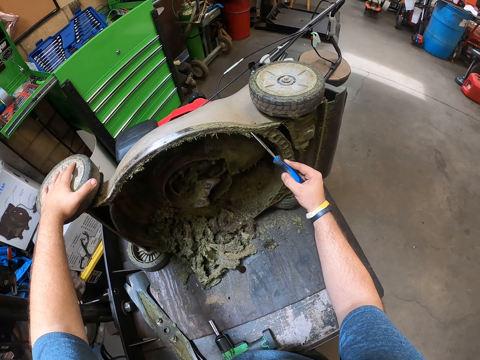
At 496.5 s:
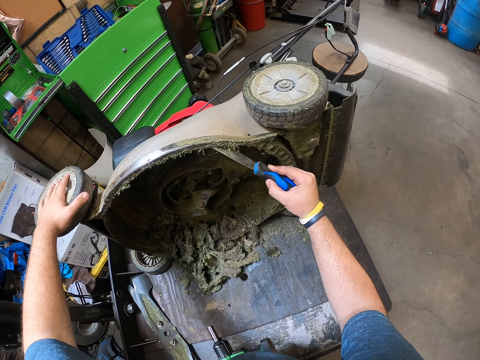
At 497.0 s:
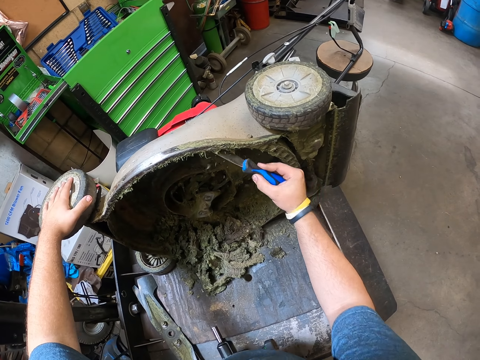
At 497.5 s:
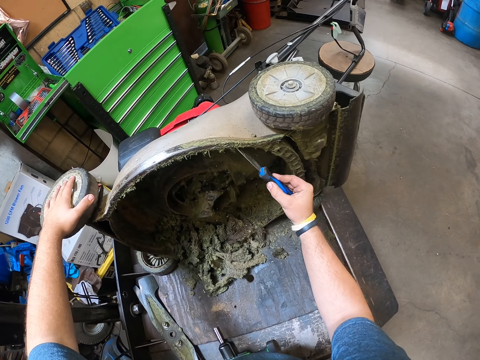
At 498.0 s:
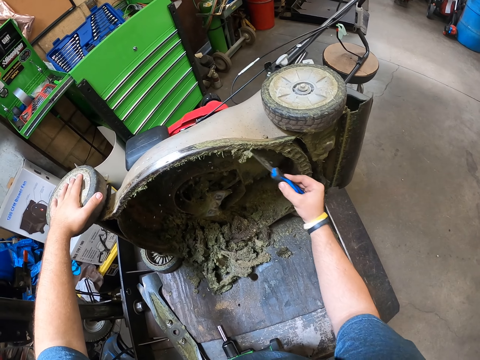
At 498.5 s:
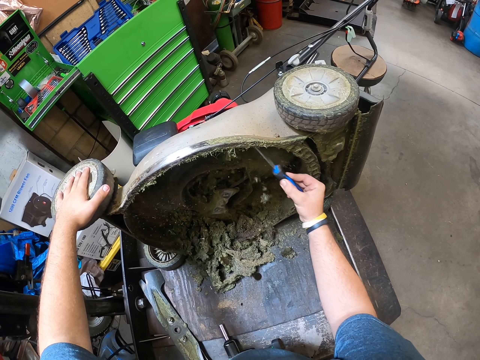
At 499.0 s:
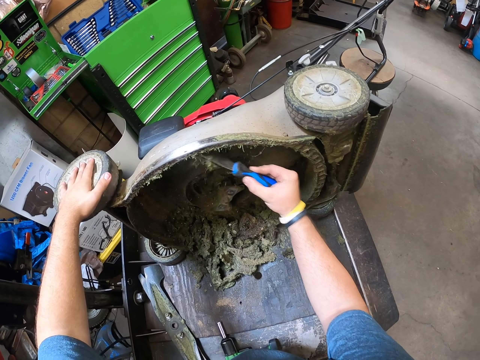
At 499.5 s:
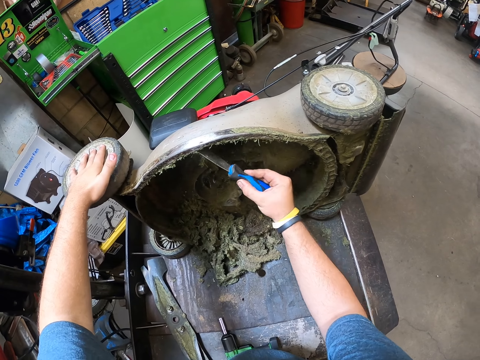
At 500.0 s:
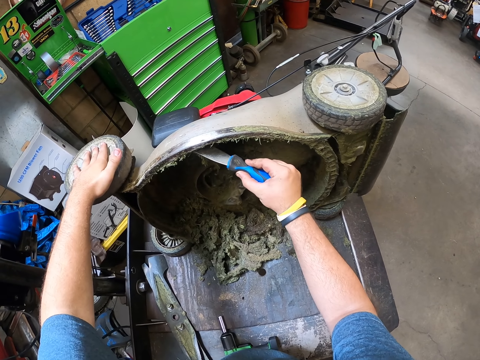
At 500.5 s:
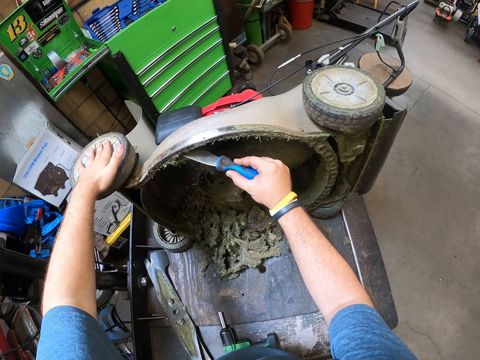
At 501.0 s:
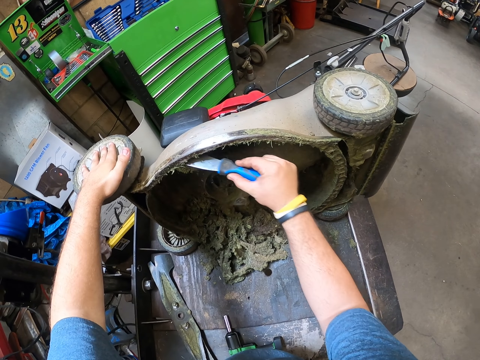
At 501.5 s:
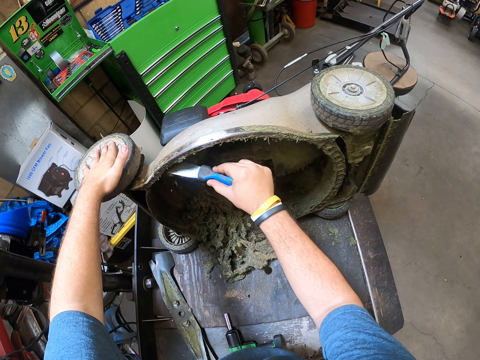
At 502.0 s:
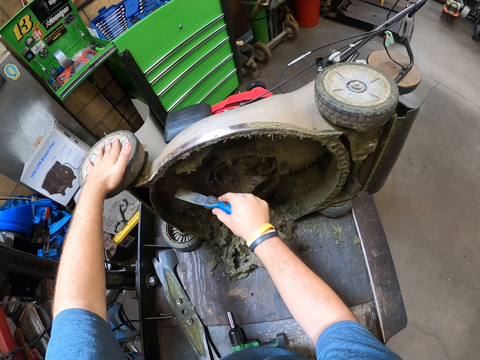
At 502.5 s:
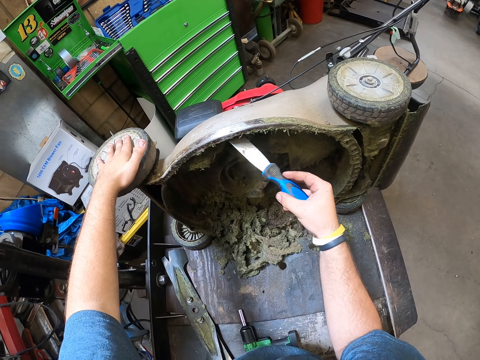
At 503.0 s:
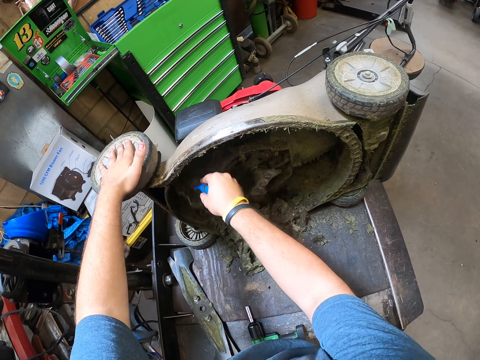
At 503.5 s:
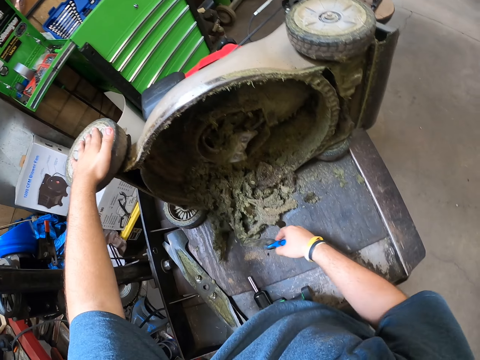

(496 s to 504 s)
The camera wearer removes the dirty grass.

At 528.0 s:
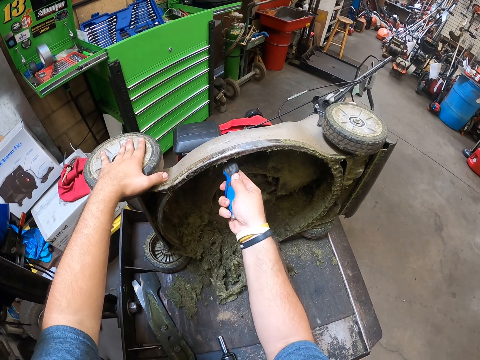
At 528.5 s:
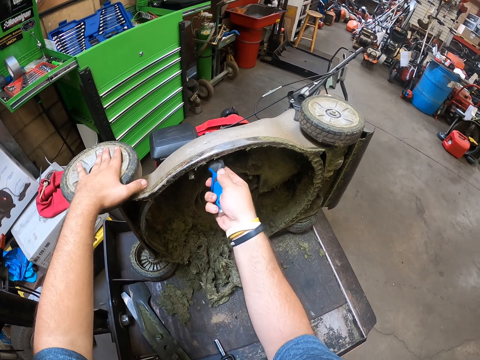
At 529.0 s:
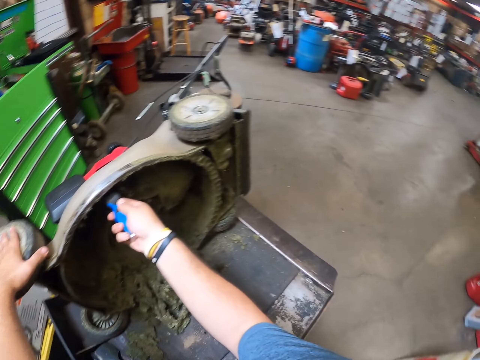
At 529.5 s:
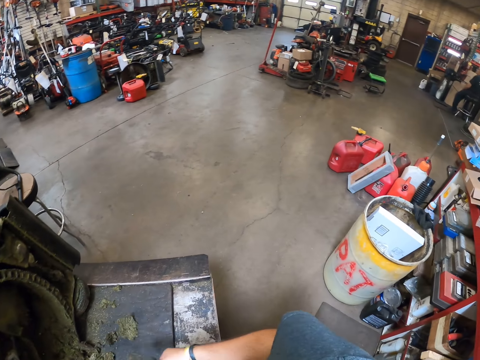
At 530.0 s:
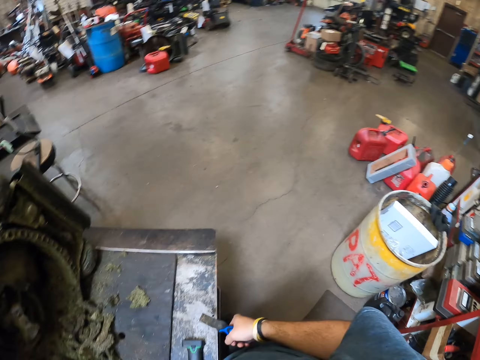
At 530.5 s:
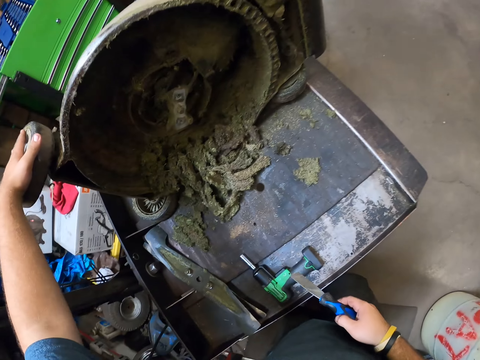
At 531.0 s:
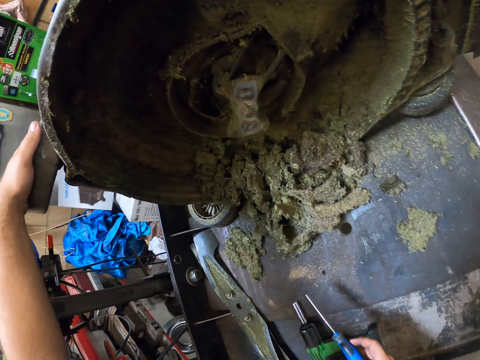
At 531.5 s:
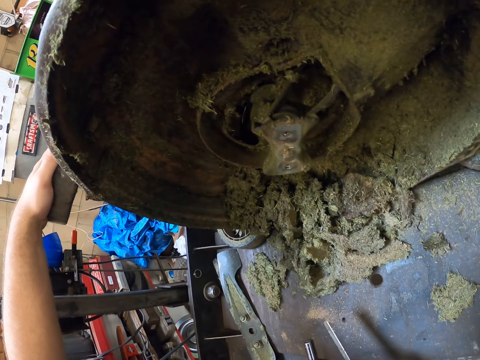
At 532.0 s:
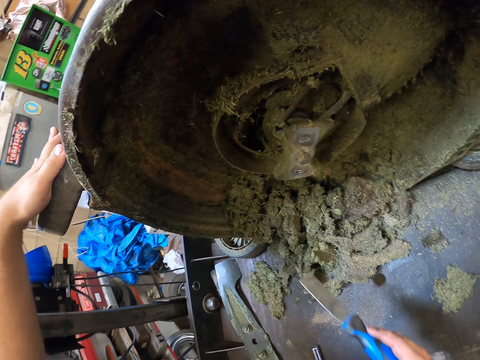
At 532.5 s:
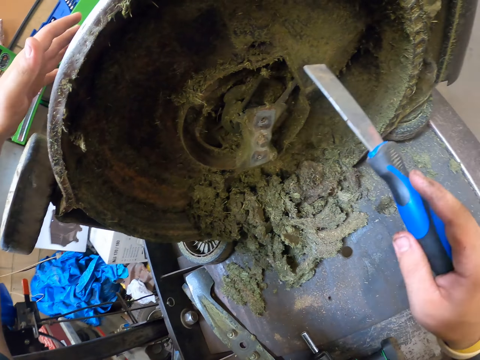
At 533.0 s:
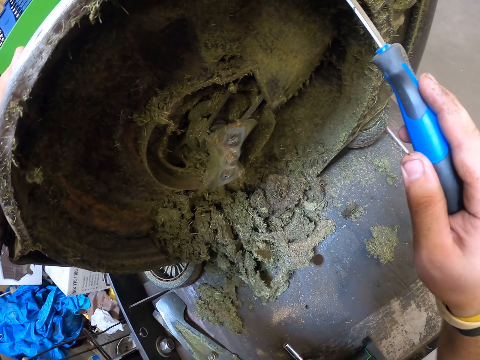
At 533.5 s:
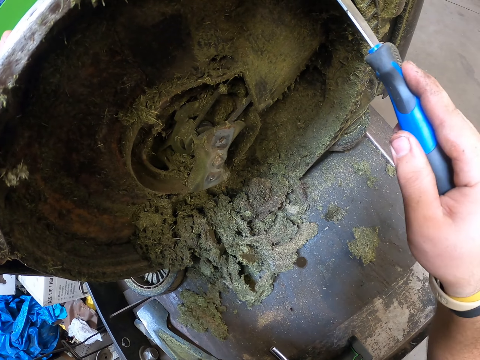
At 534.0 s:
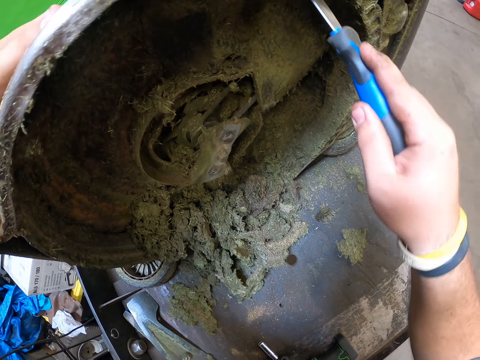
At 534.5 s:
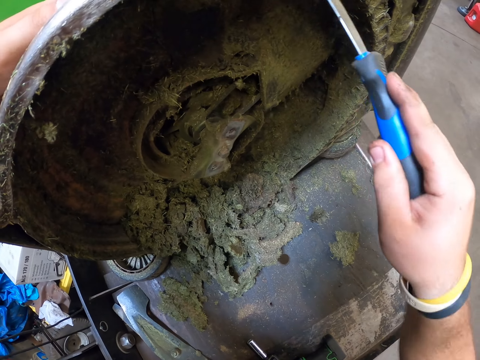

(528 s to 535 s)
The camera wearer looks around the garage.

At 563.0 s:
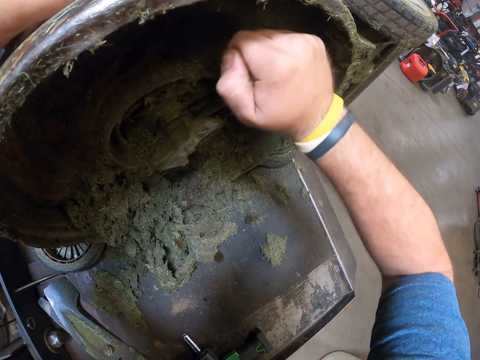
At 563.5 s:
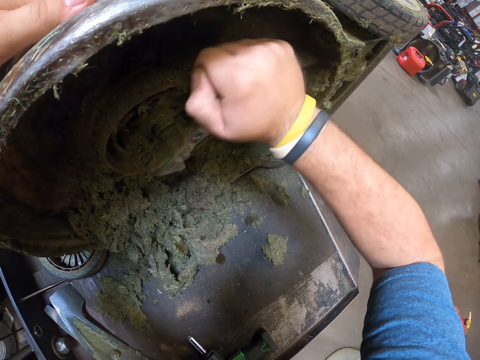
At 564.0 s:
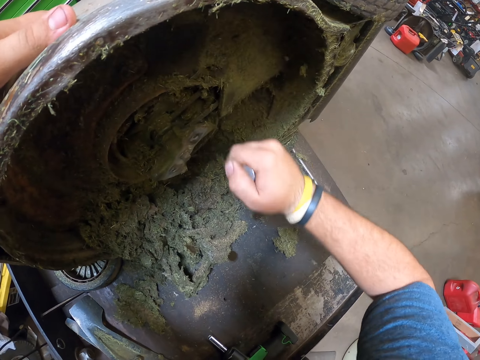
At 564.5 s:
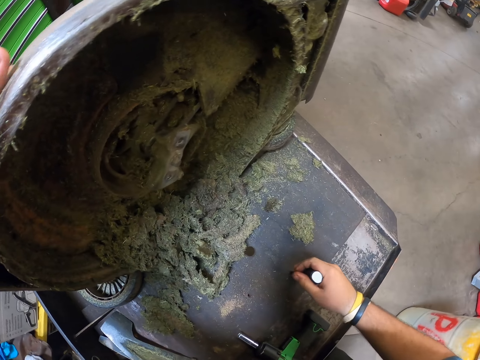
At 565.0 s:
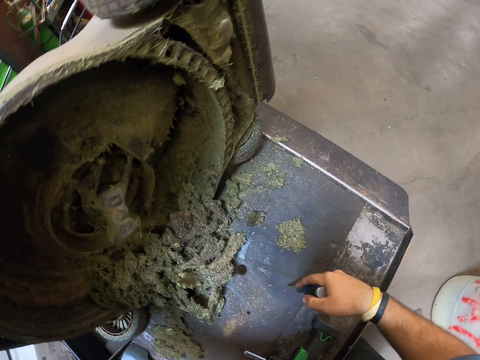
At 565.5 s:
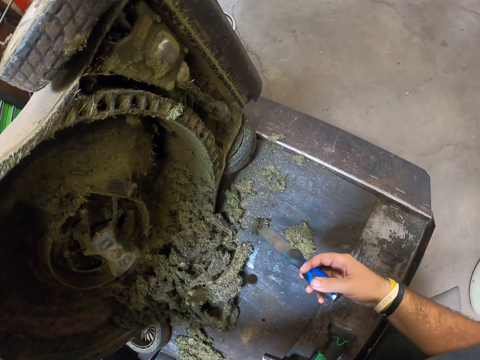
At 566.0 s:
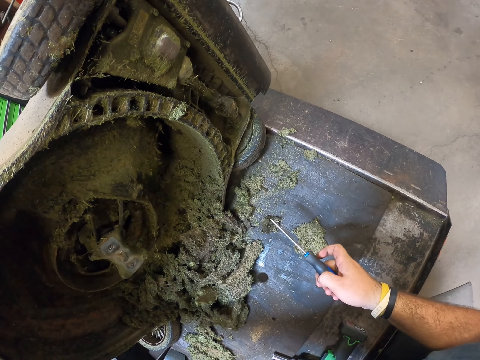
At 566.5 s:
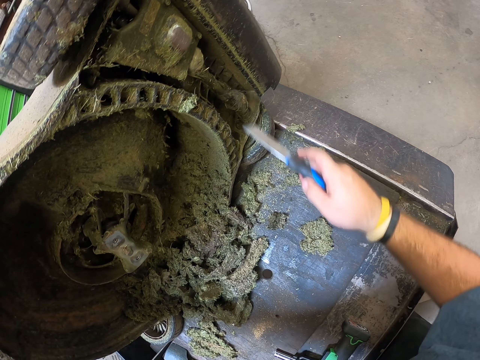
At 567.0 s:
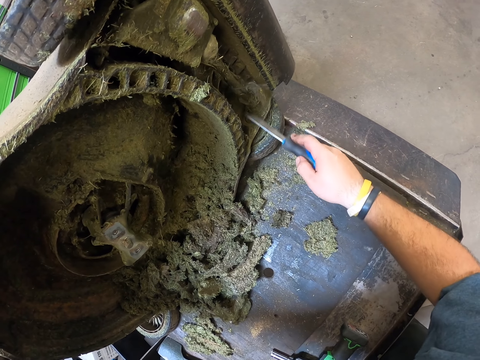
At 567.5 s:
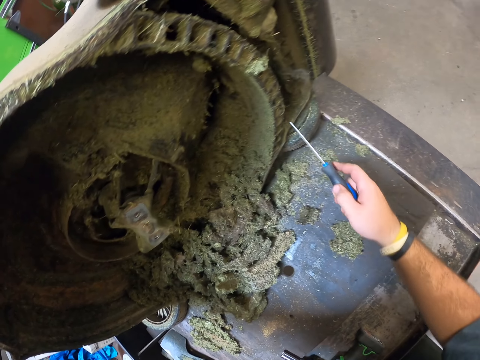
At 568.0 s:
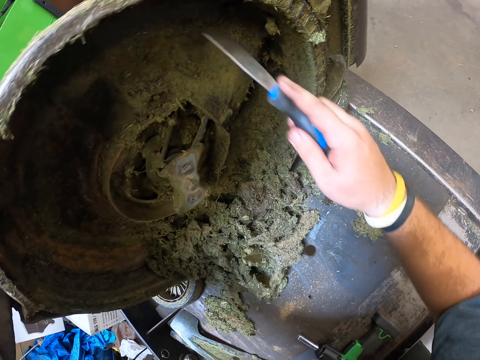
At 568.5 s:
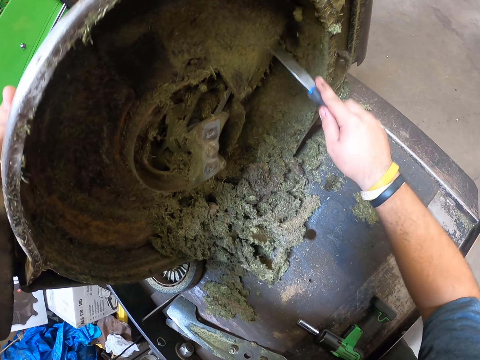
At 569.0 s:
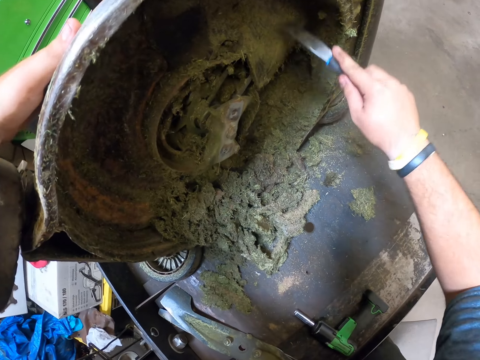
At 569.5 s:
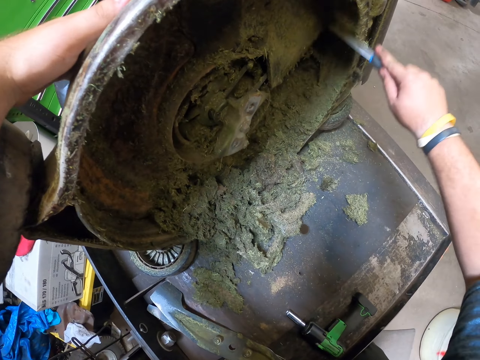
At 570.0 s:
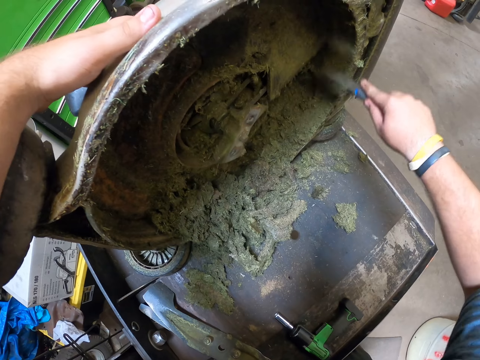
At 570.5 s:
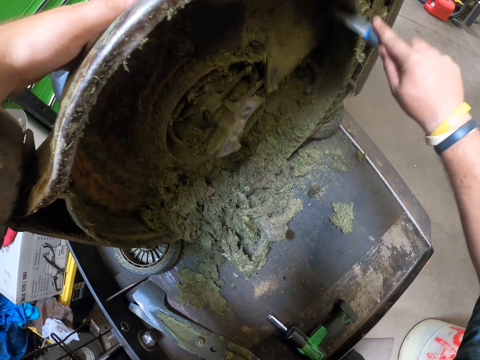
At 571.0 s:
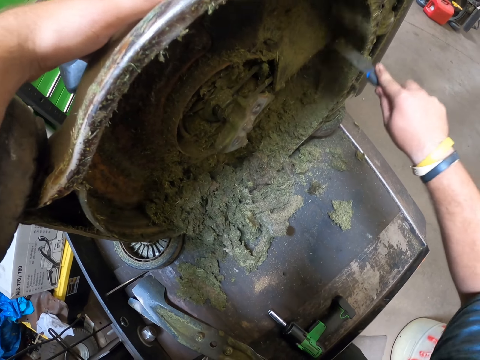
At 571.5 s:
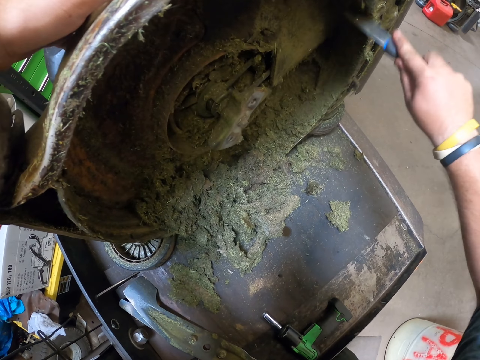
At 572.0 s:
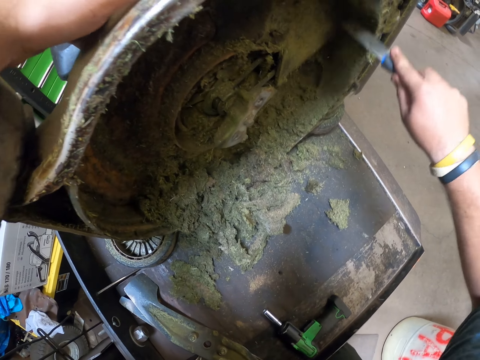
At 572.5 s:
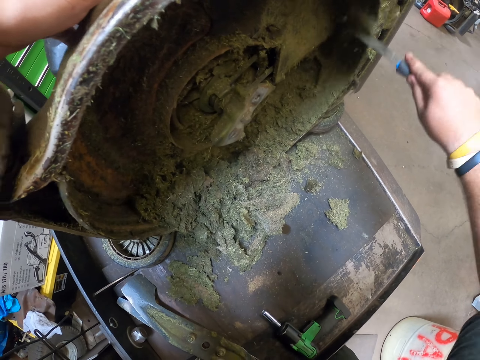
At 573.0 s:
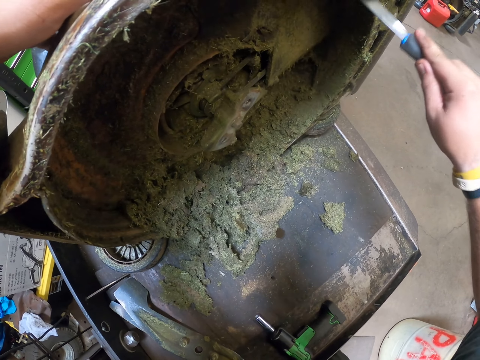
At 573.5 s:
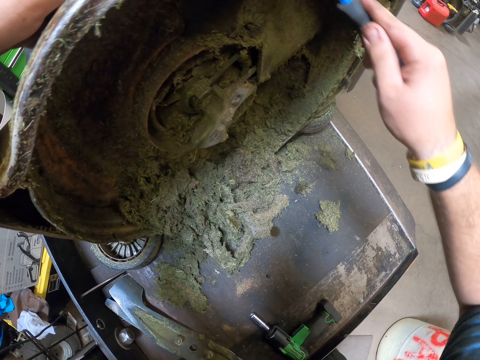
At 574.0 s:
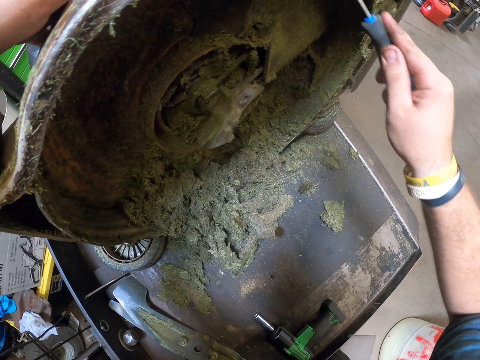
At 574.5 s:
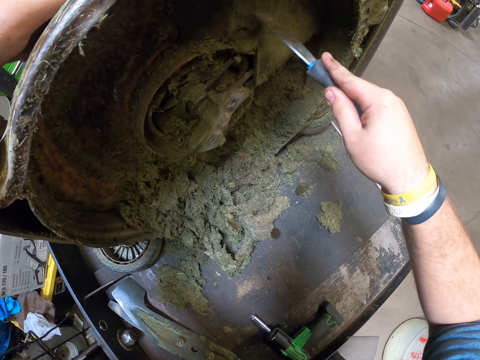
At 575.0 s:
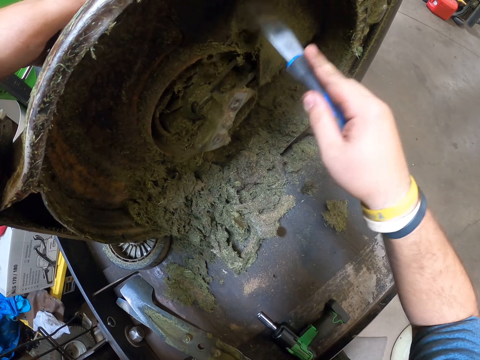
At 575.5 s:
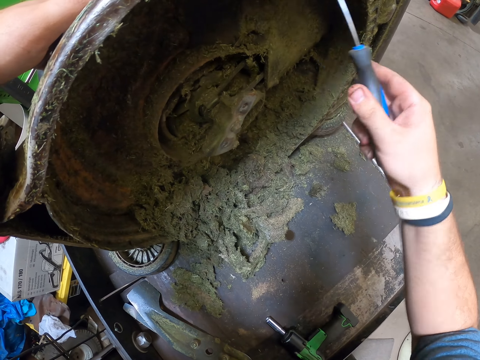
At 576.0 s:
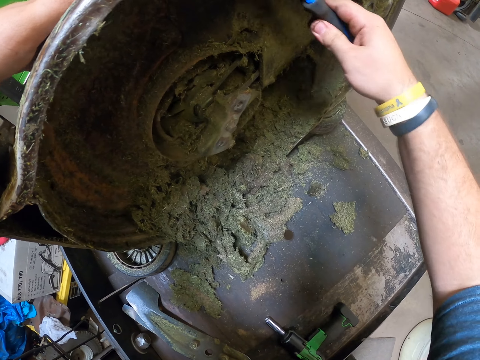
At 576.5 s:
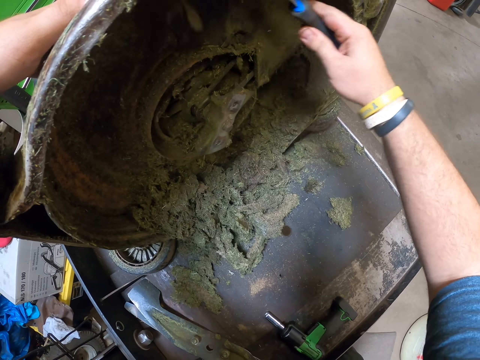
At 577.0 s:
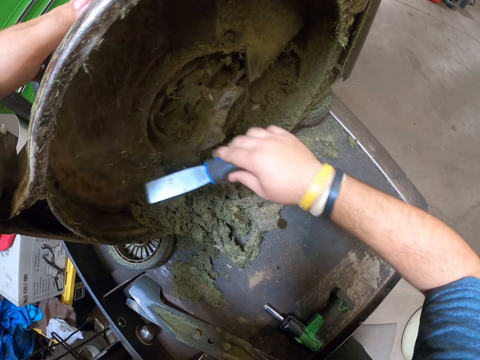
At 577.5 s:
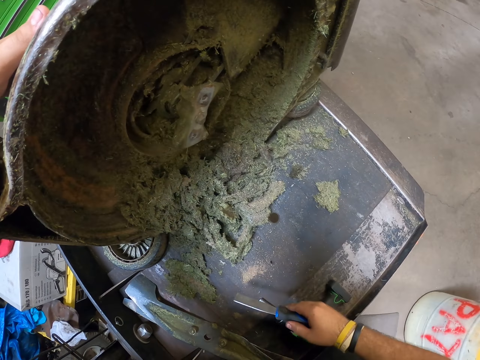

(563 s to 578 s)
The camera wearer holds the scraper. They scrape the grass.
